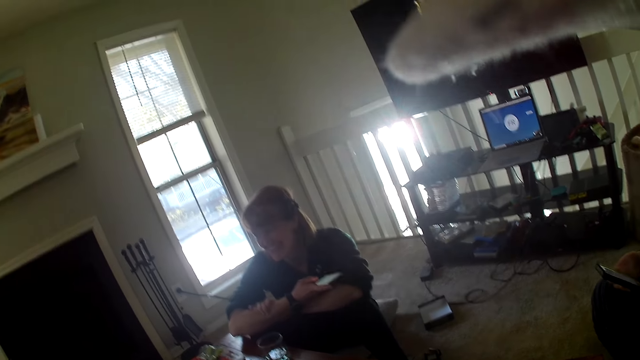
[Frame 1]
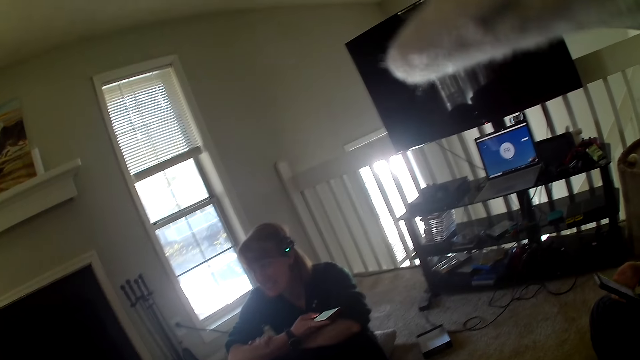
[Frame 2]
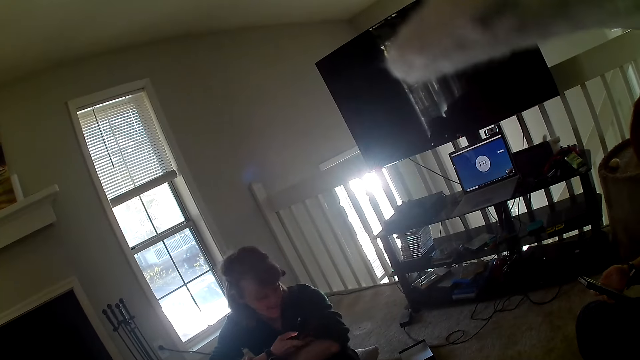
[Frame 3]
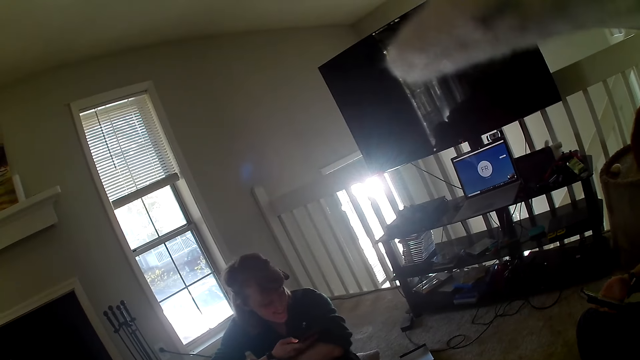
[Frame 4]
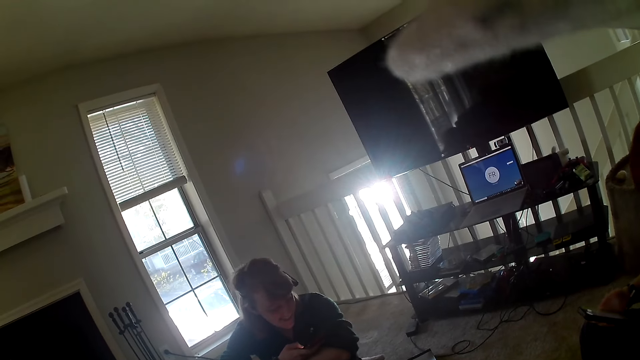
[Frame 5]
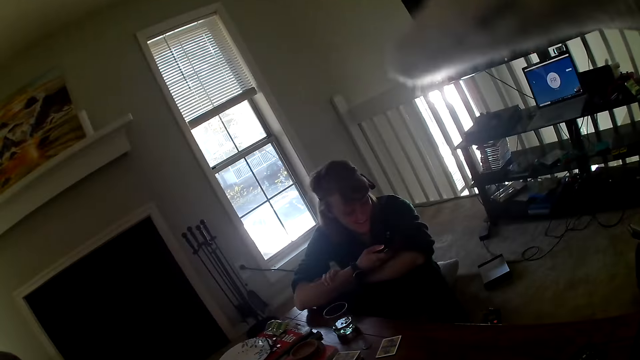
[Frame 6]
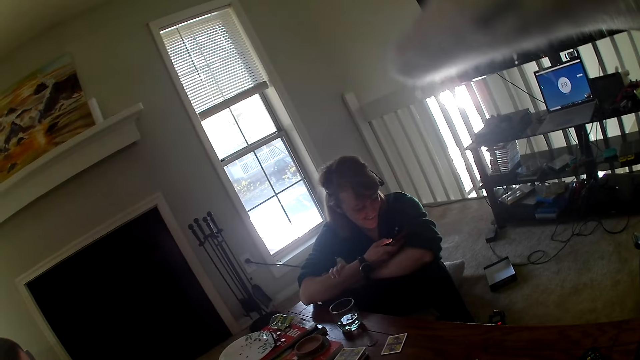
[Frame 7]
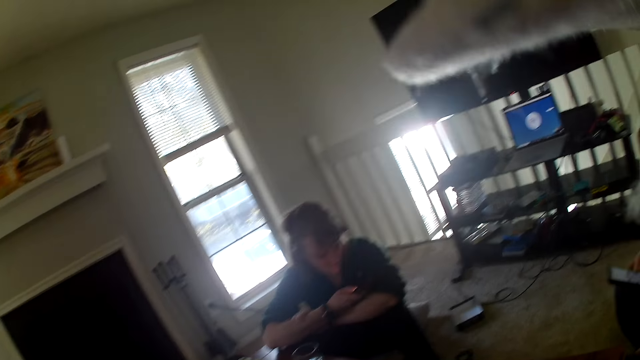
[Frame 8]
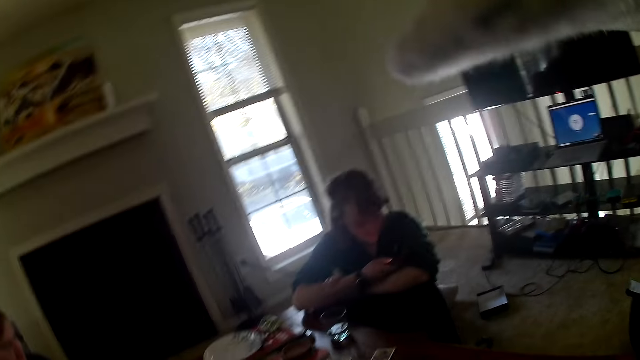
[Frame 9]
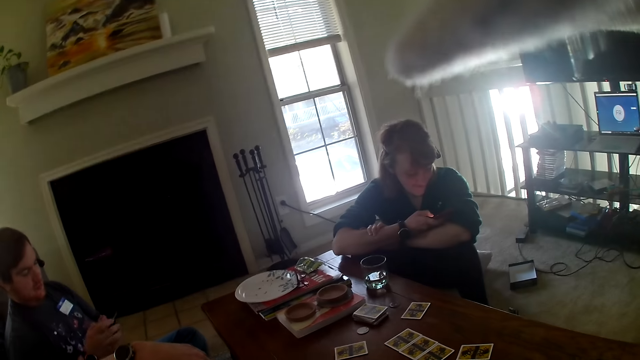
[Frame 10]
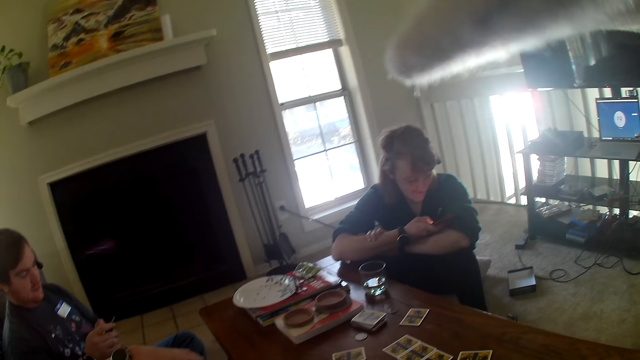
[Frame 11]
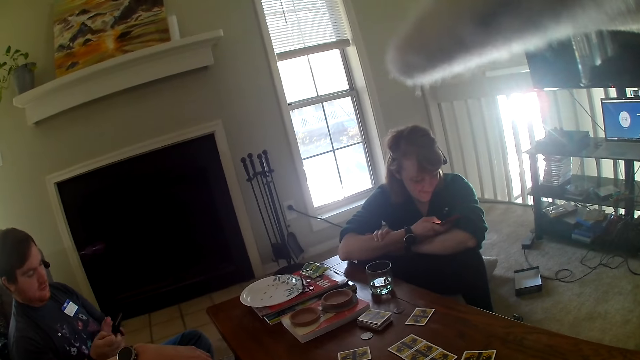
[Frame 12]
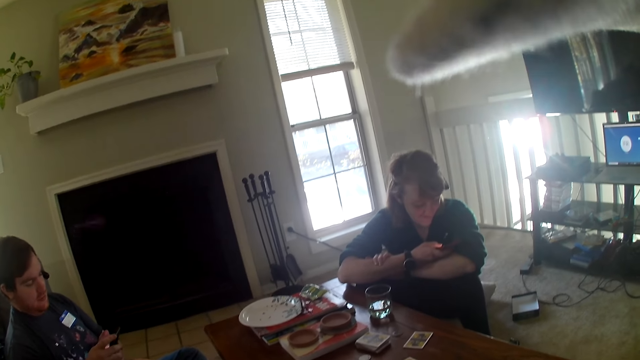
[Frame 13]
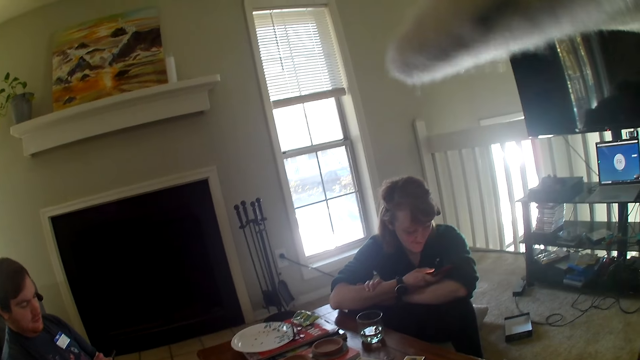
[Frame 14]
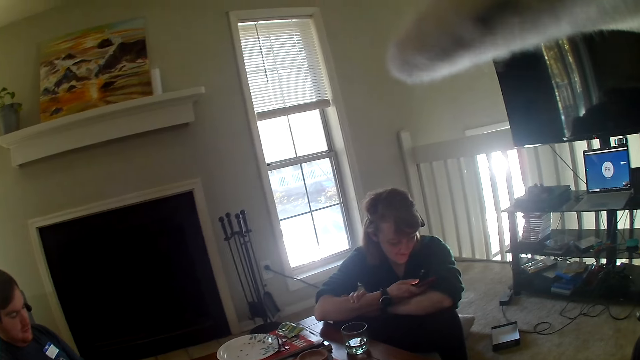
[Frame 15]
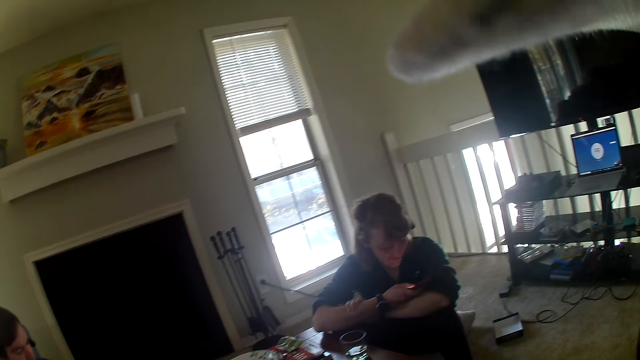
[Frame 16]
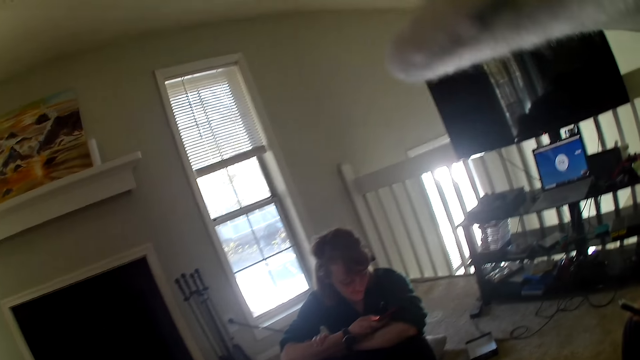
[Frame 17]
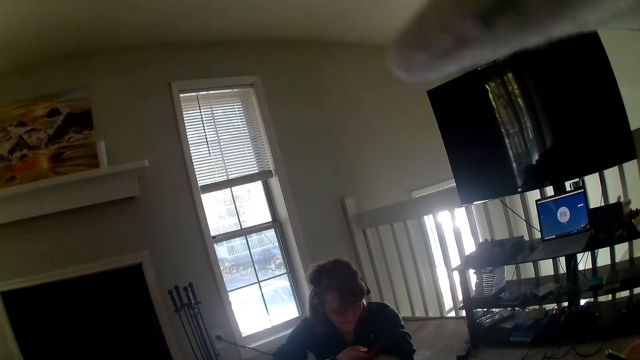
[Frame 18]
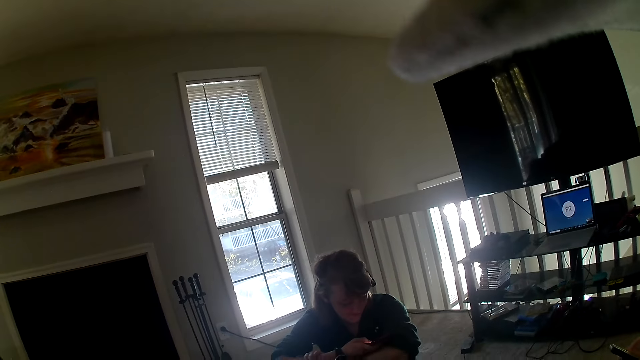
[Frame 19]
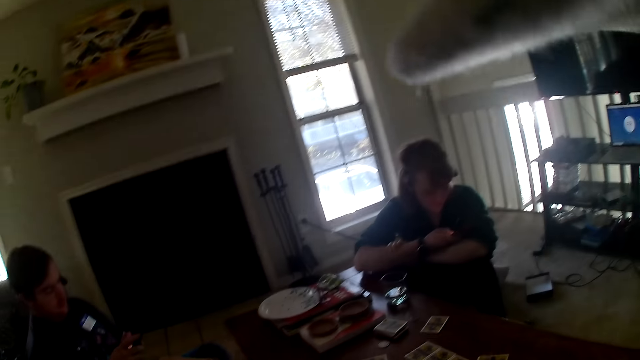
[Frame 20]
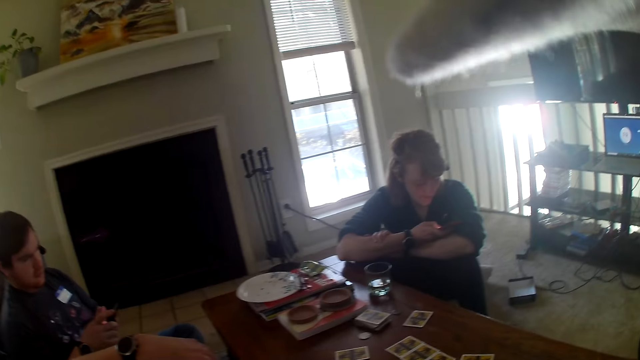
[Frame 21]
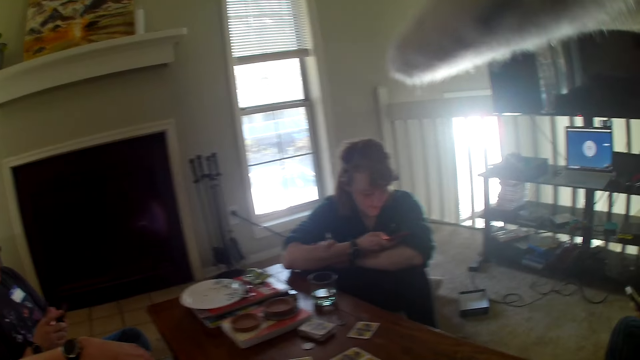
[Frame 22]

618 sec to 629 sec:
A woman uses the phone.

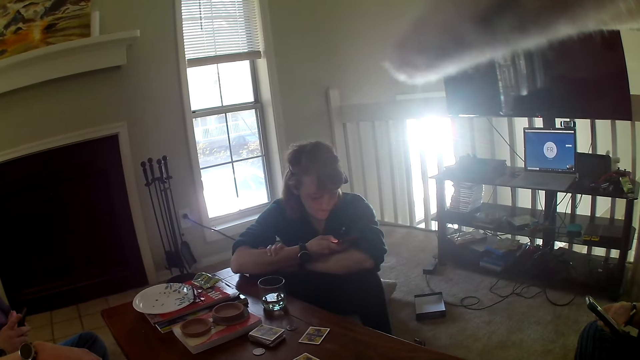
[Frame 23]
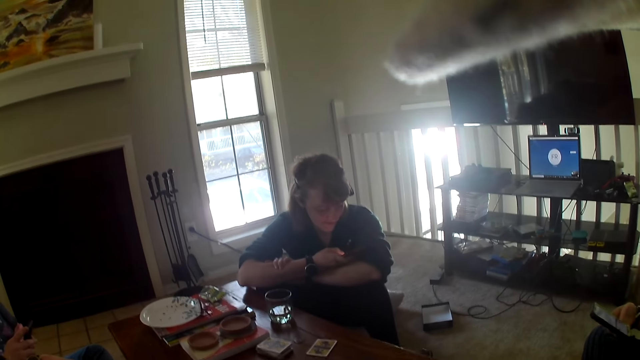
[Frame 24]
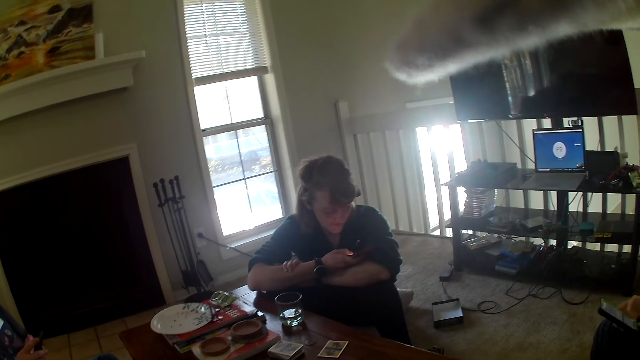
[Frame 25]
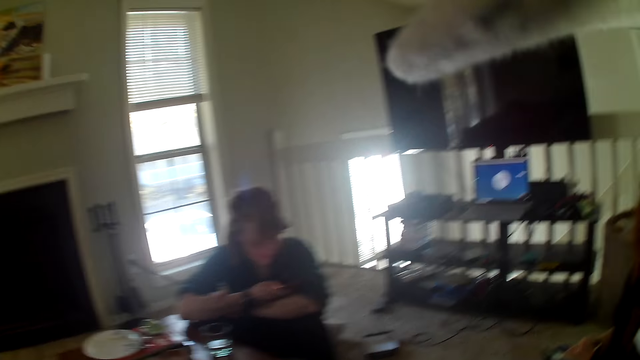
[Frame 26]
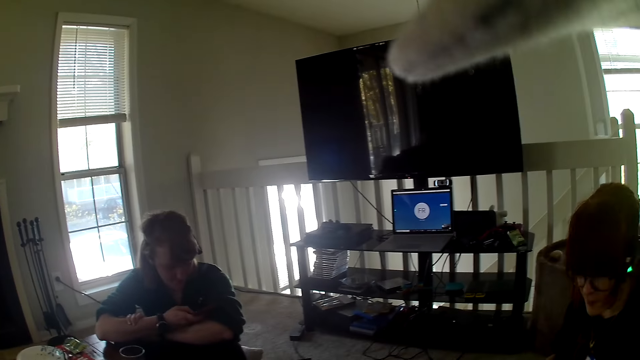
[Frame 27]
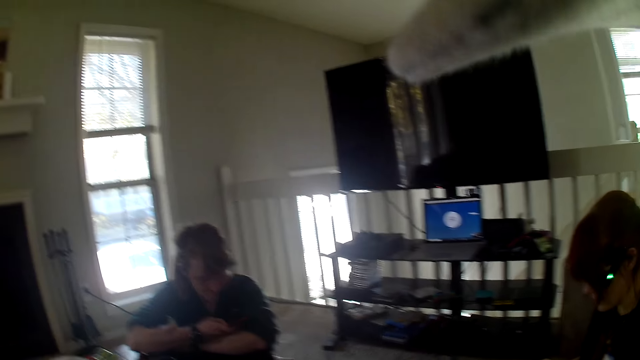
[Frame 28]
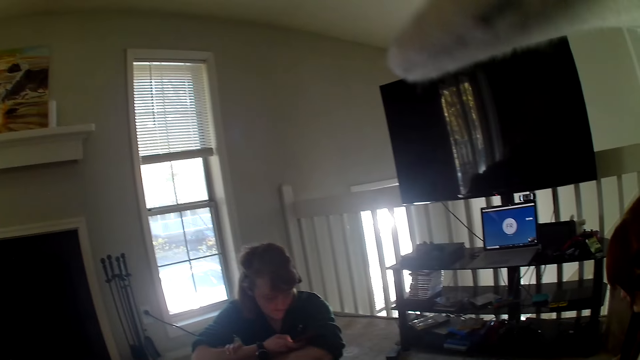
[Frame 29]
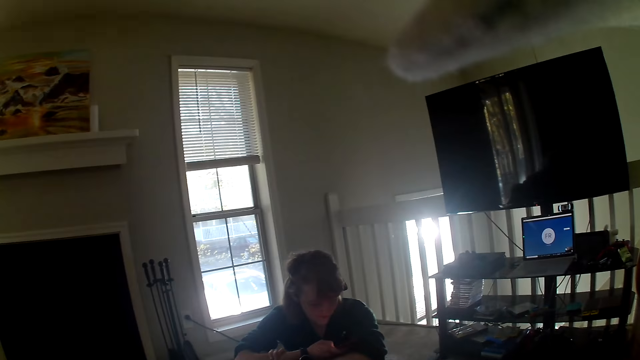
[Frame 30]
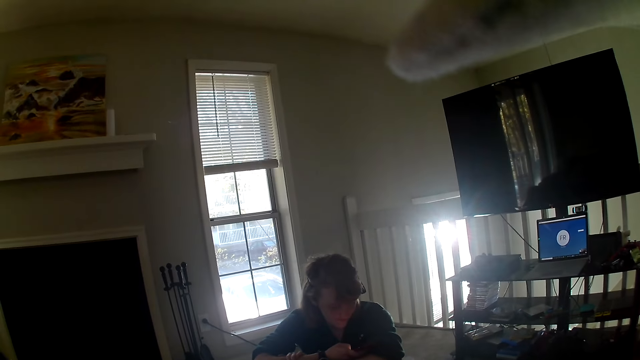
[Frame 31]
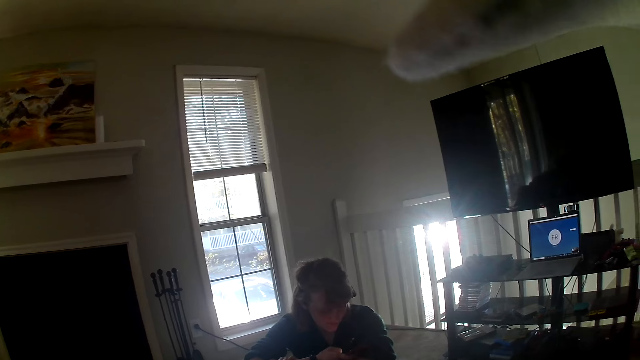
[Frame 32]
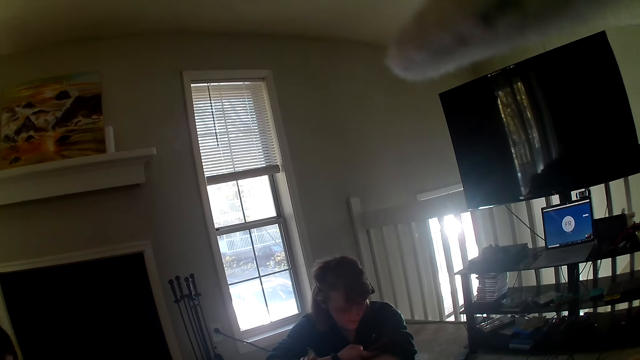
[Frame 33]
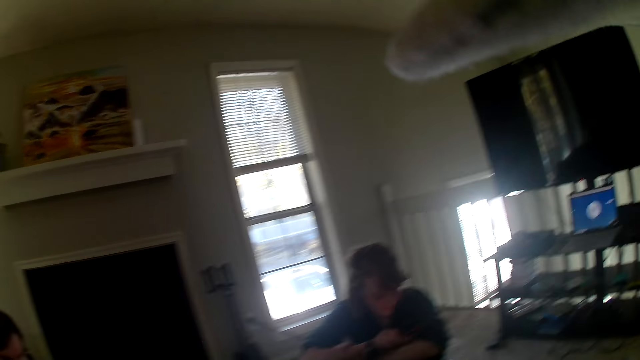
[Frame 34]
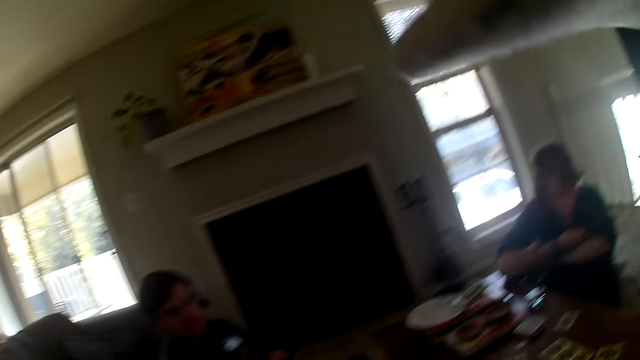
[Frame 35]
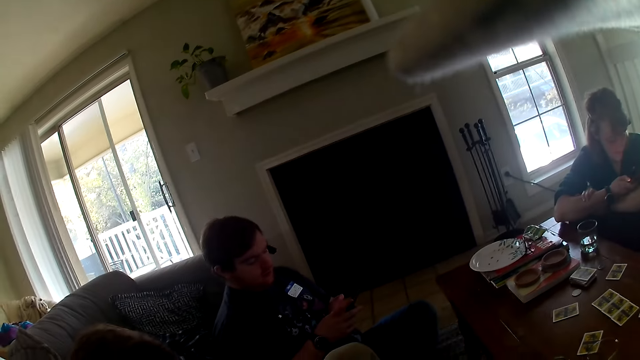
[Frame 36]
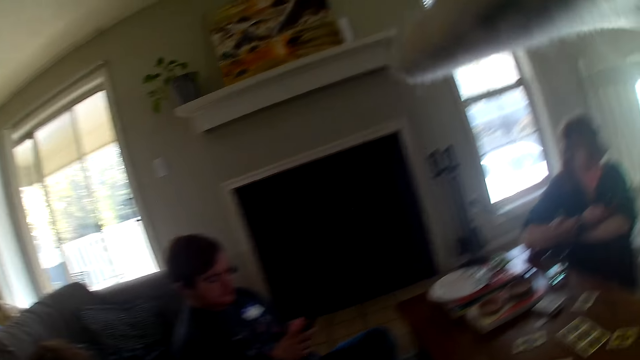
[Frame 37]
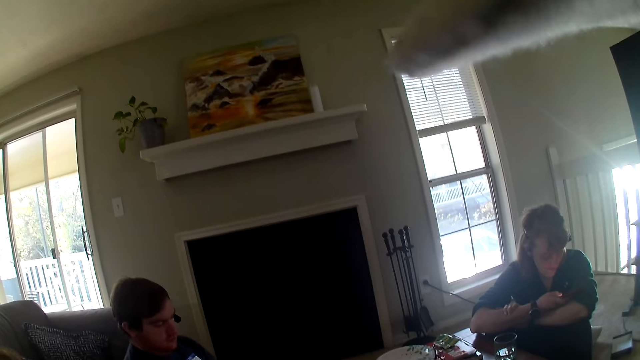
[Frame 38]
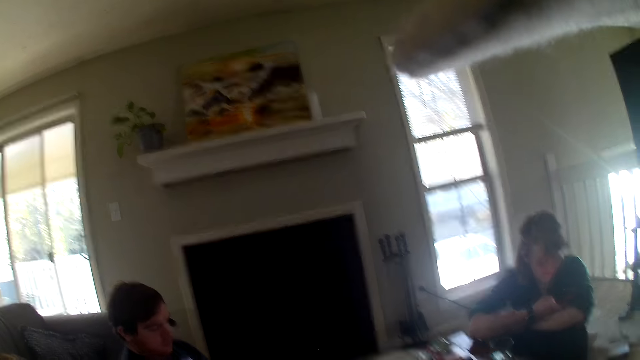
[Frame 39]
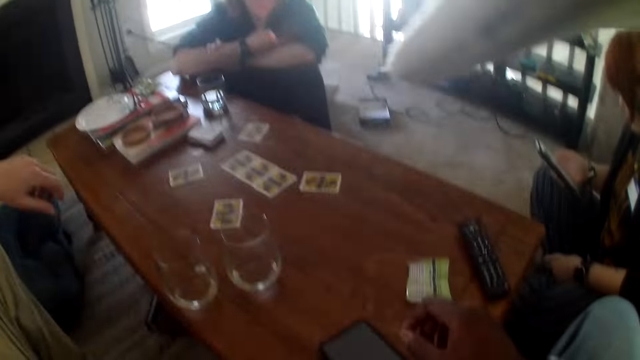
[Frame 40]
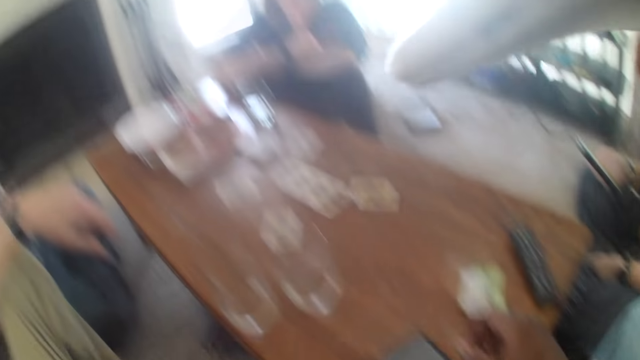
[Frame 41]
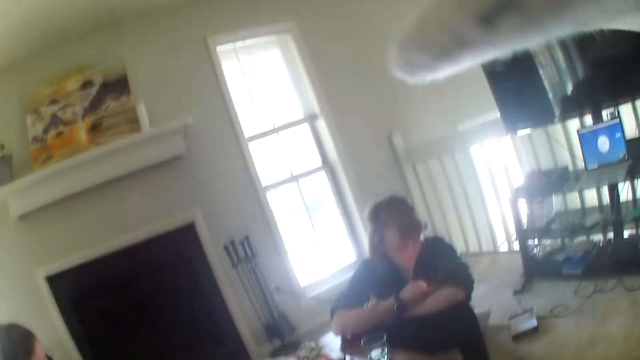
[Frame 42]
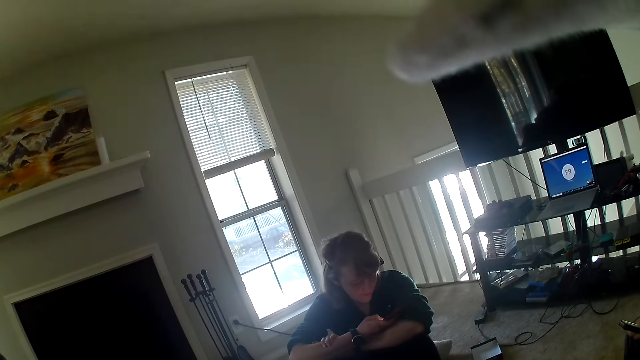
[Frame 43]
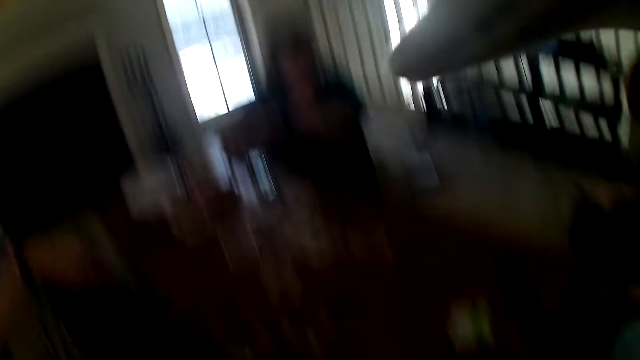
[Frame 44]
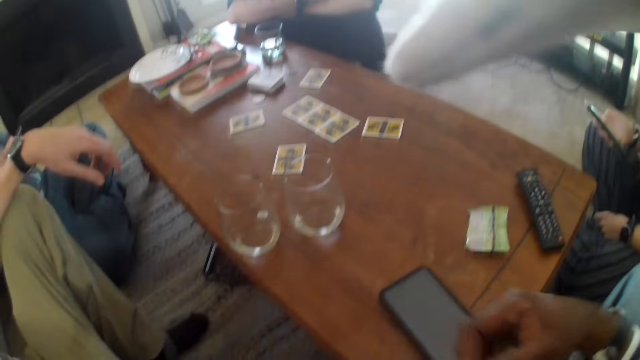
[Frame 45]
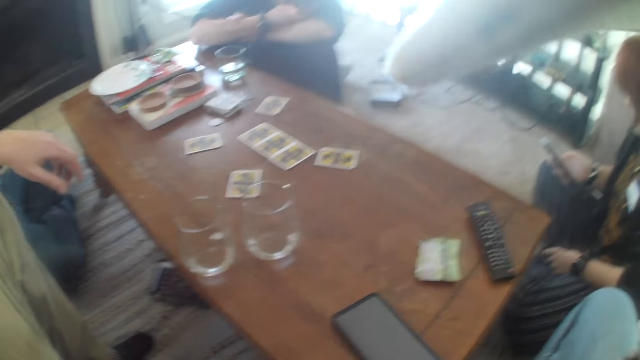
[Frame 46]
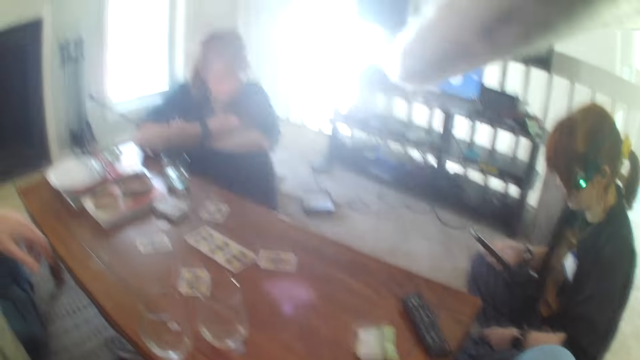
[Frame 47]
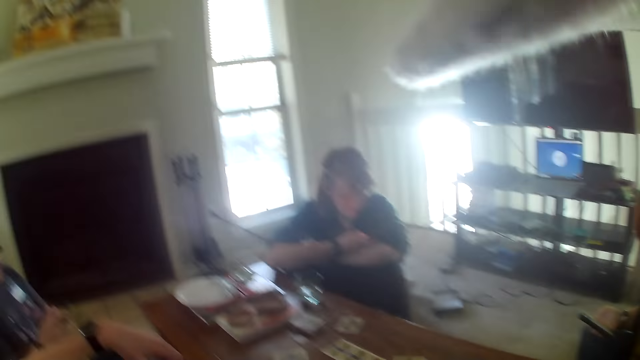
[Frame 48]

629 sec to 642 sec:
The camera wearer looks around the apartment. They stare at the table. They look around the apartment.
